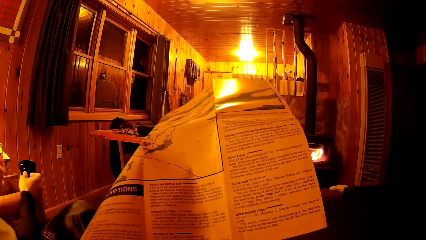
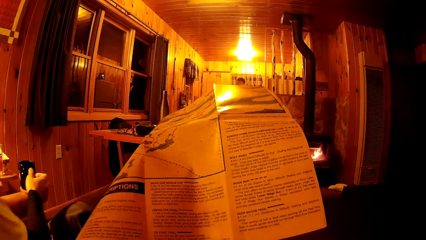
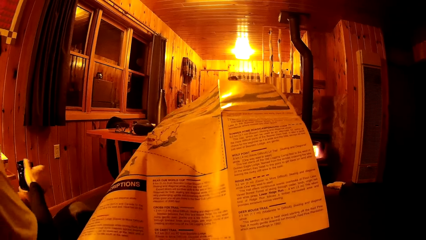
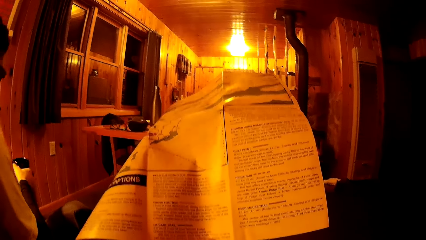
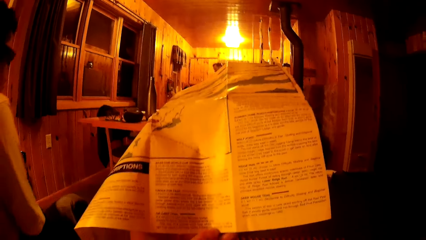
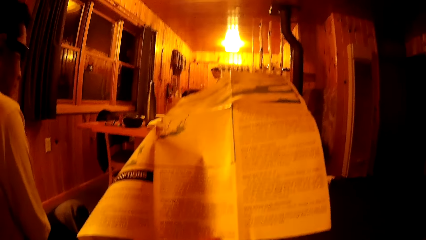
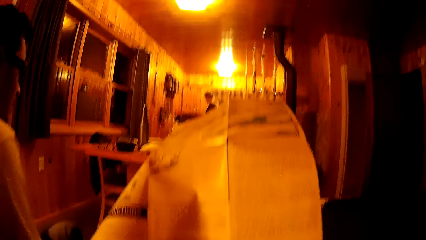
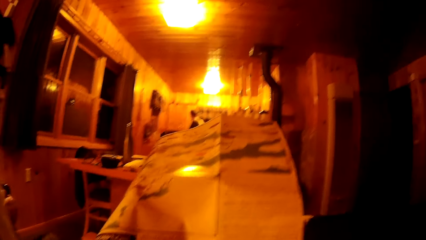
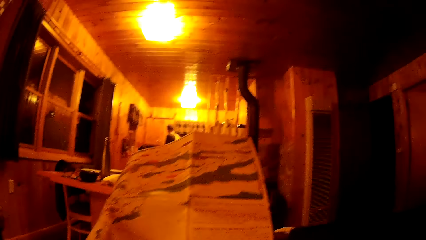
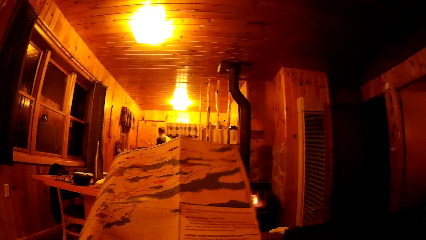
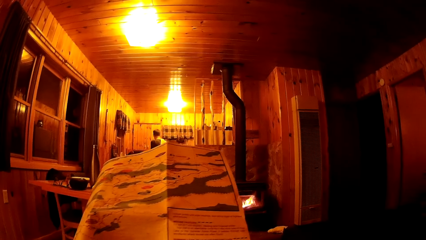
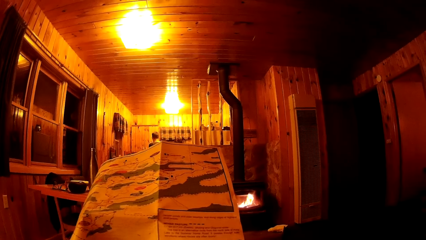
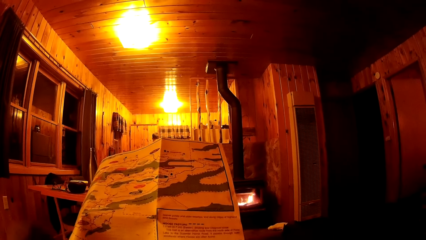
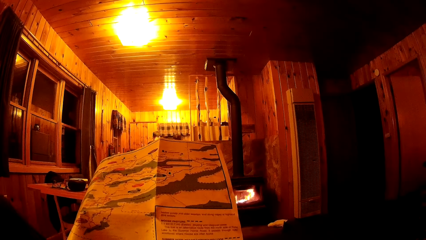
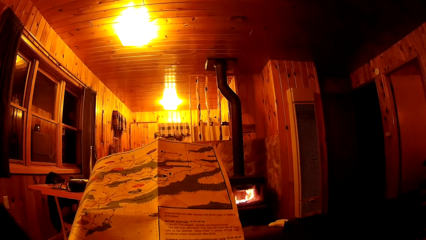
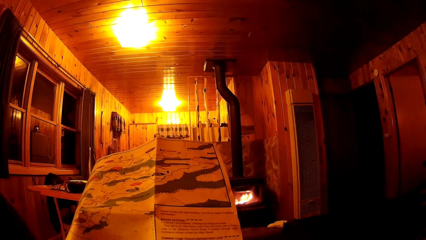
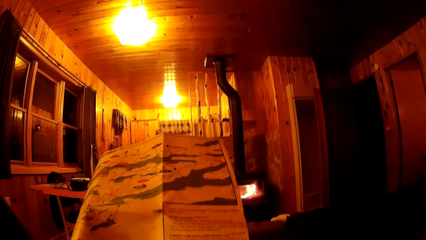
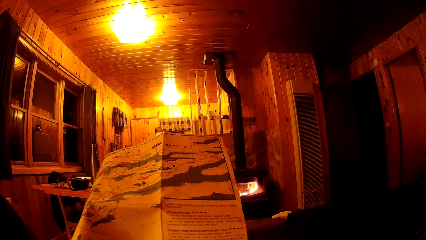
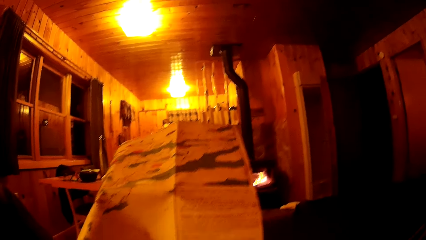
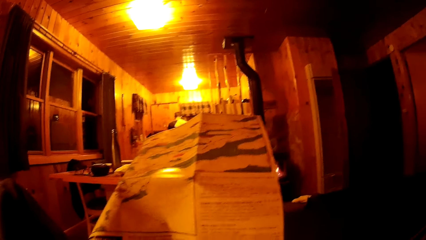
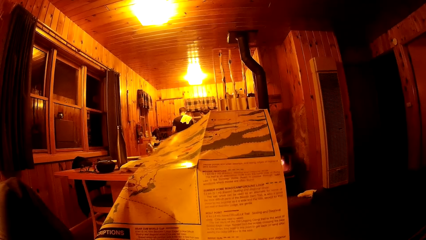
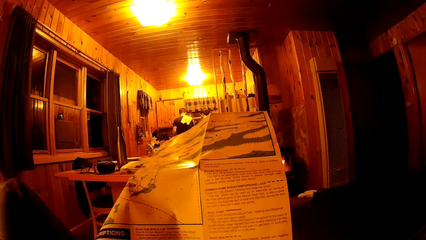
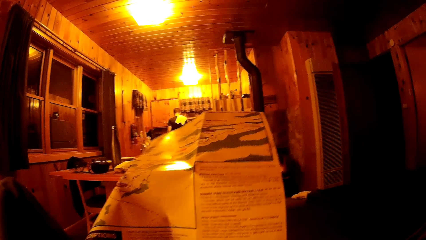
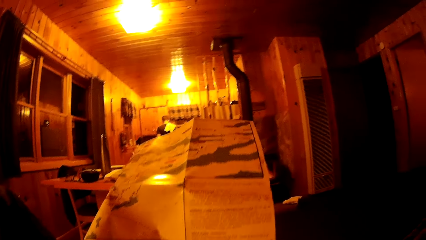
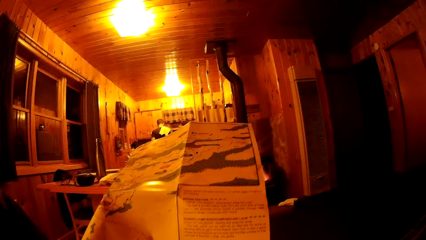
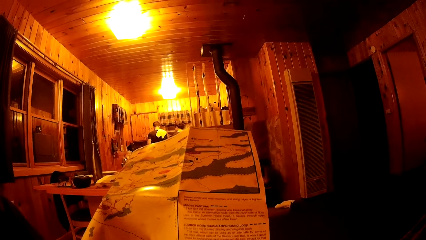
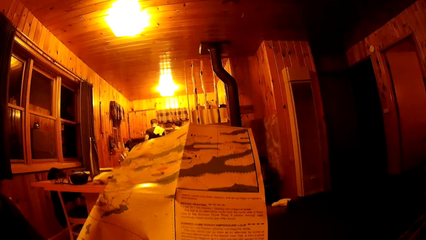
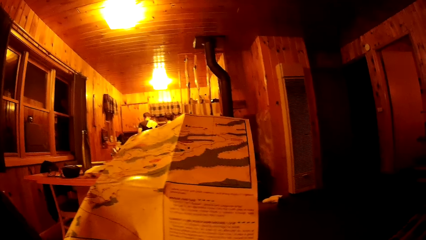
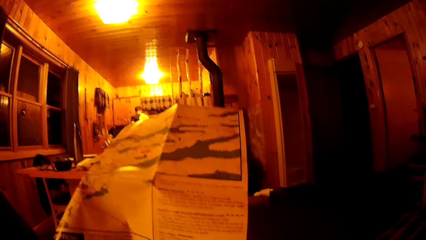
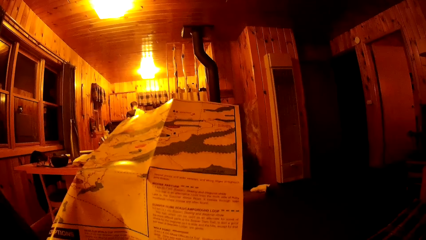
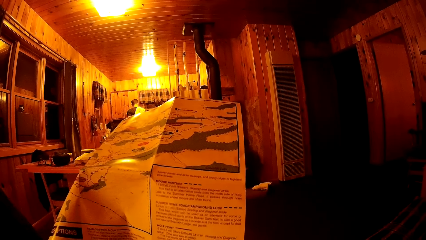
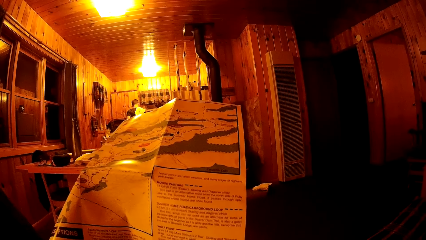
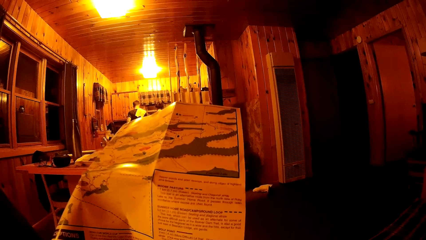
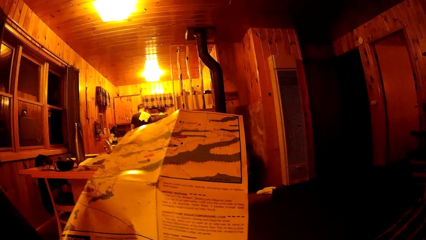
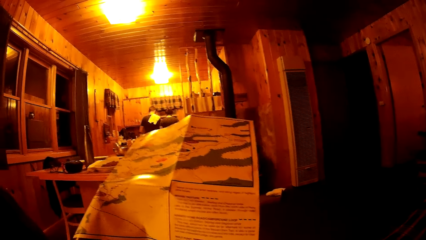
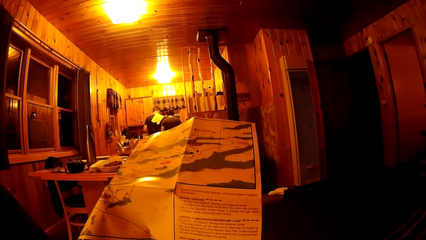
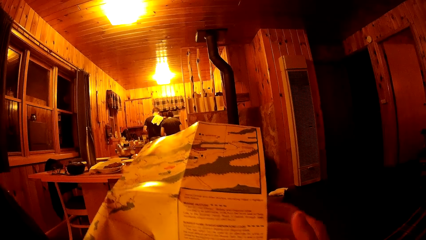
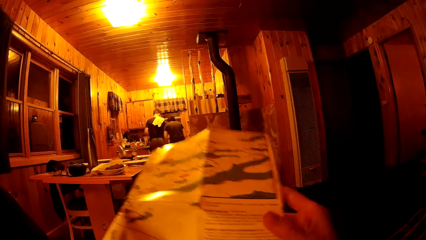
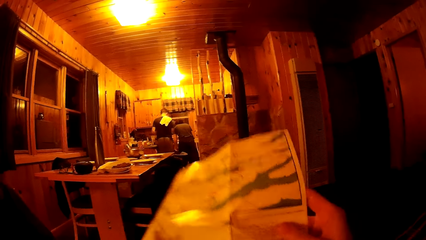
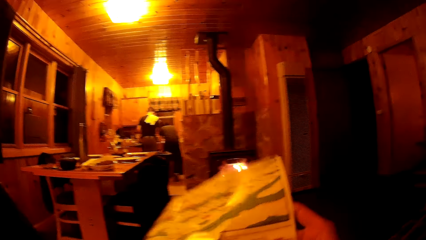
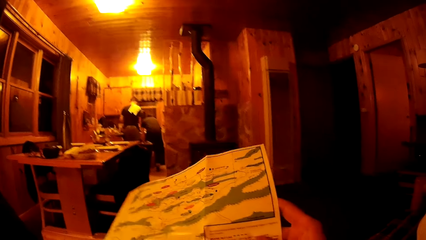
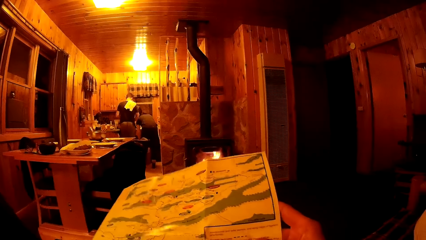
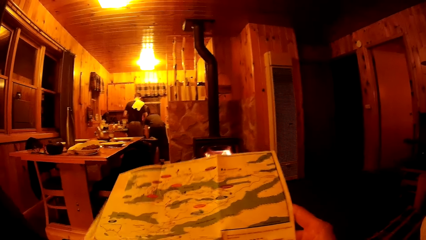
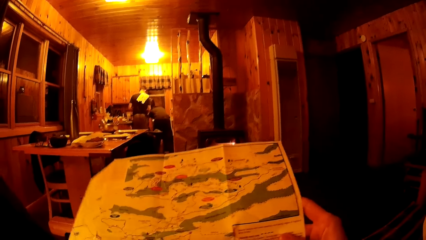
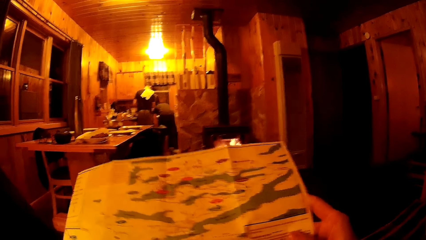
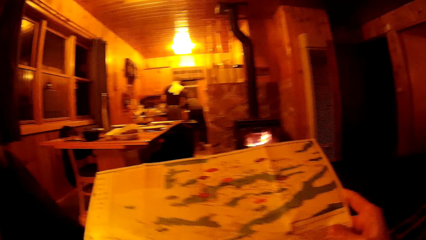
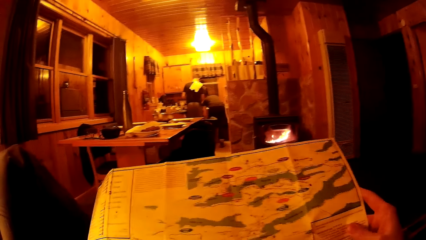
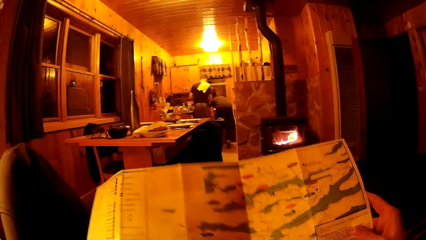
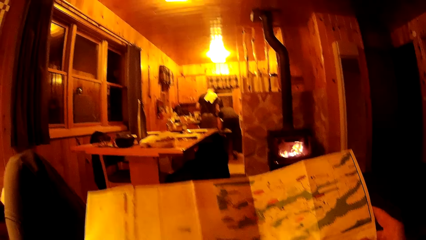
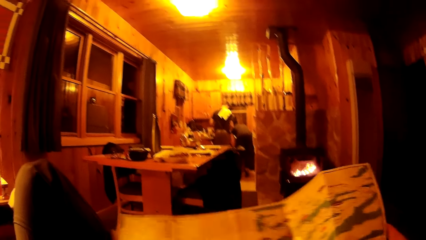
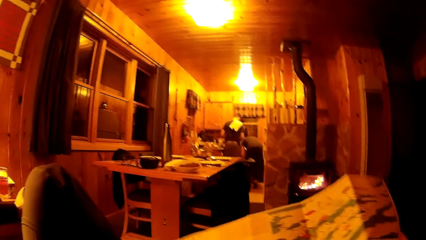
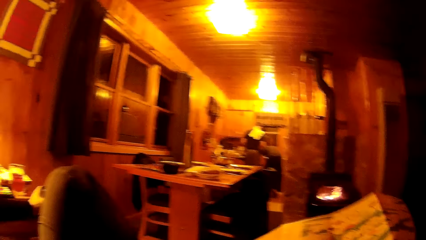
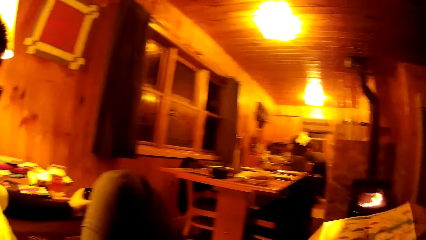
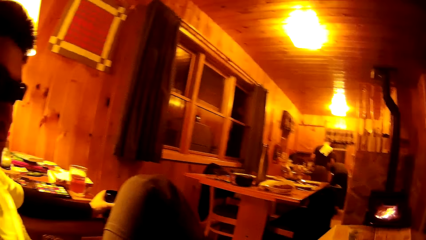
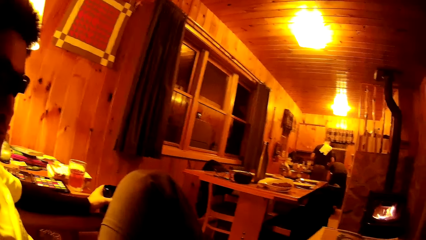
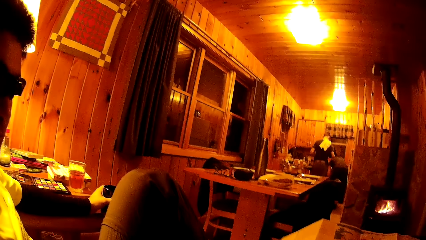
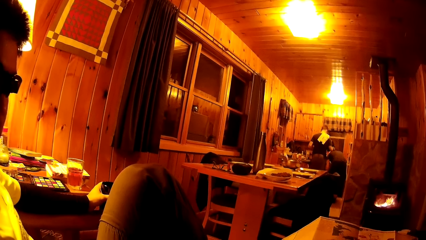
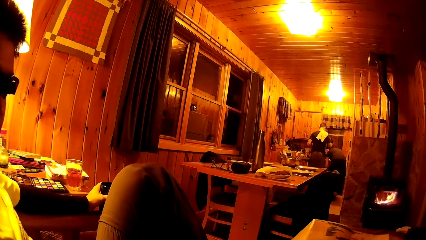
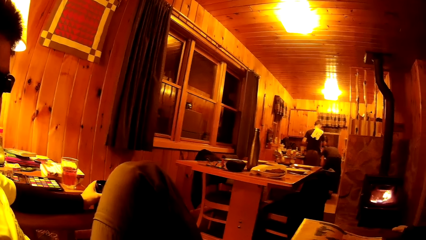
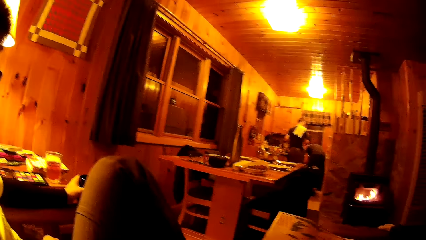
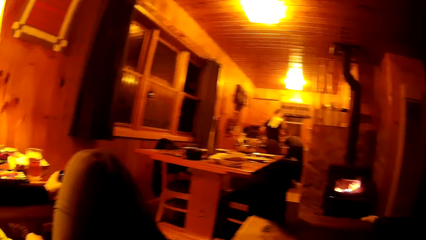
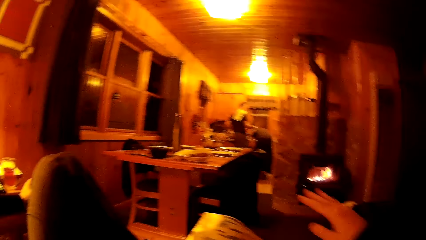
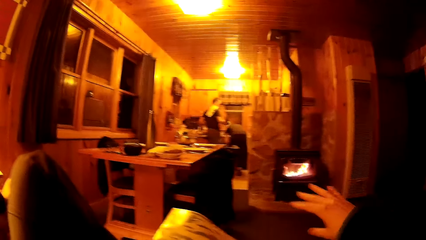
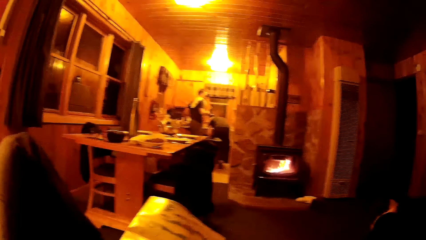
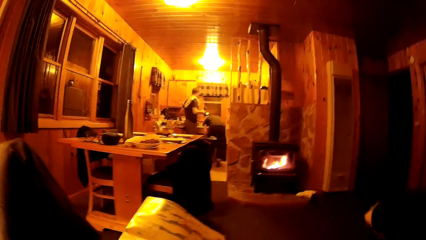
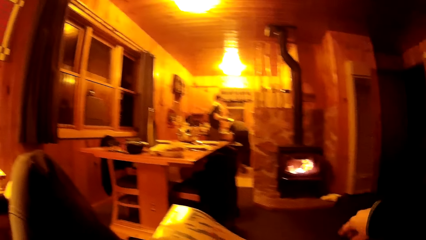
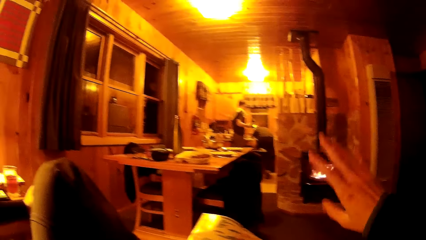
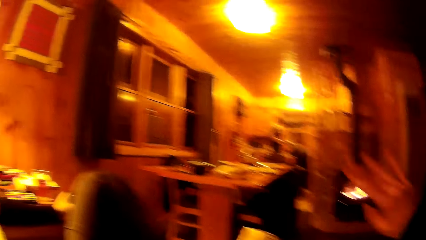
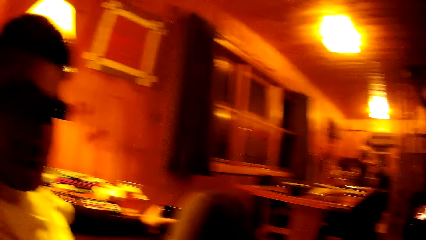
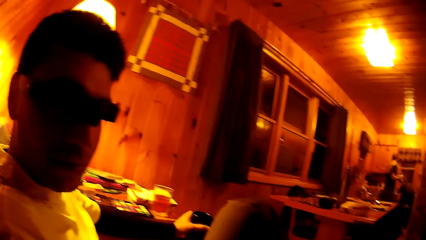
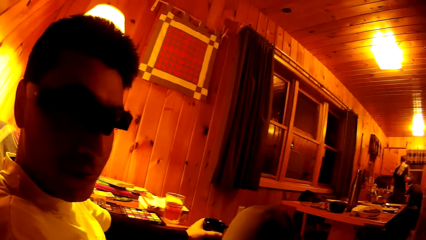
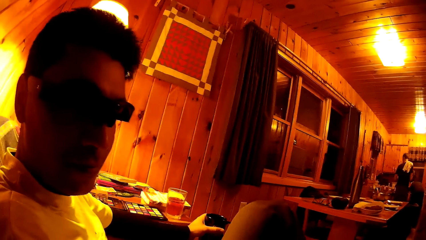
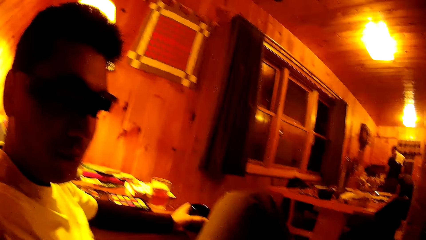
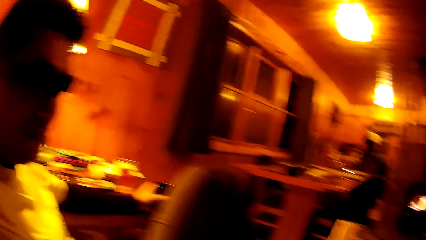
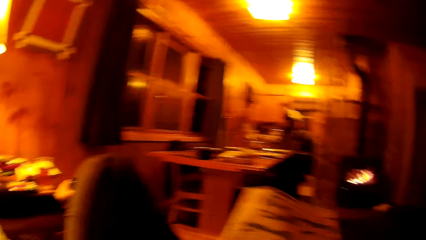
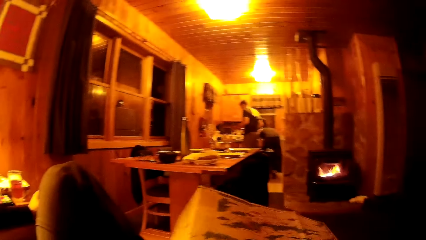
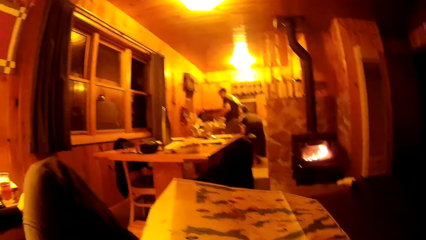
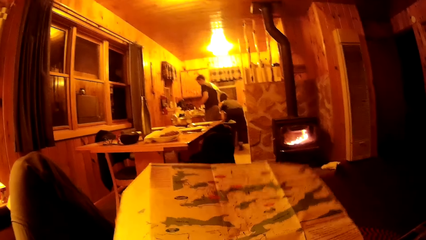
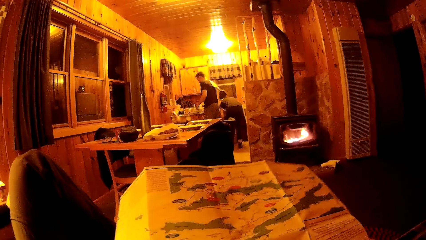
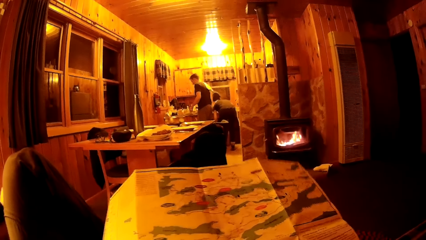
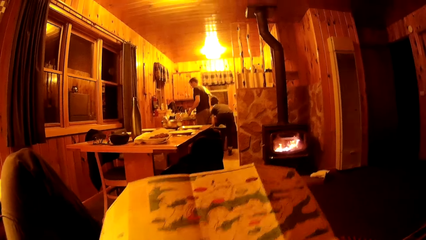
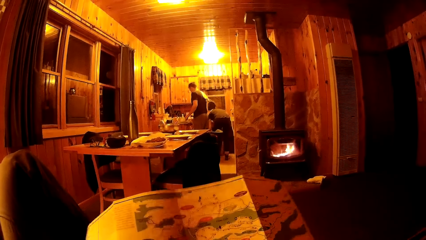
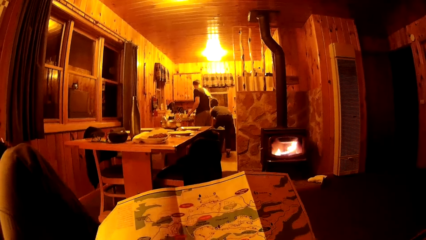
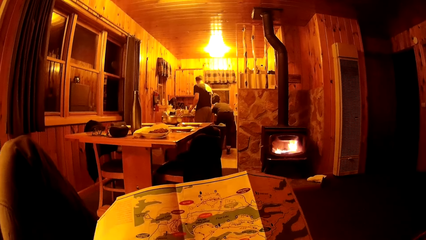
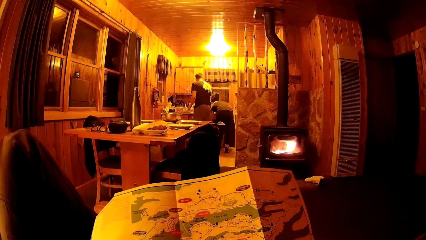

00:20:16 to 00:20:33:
A man picks up a mug on a place holder on the chair arm with his right hand. The camera wearer holds the pamphlet with both hands. The man holds the mug on the place holder on the chair arm with his right hand.
